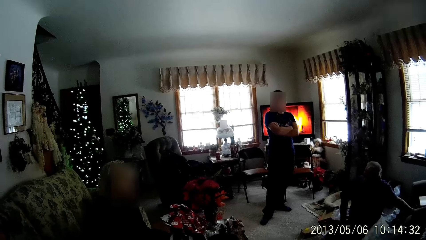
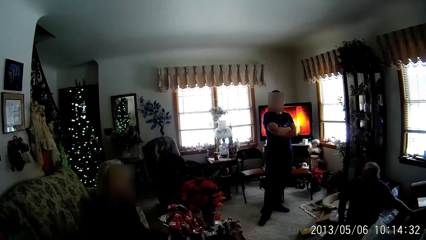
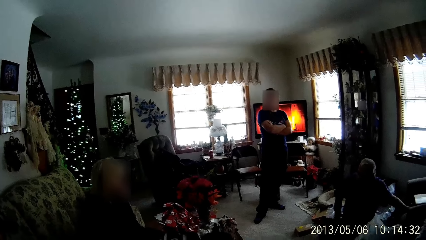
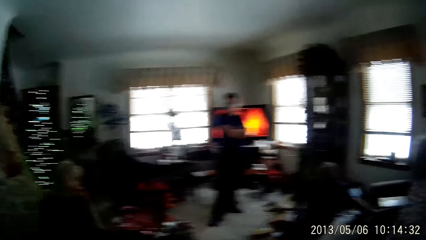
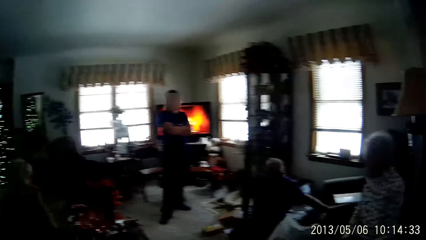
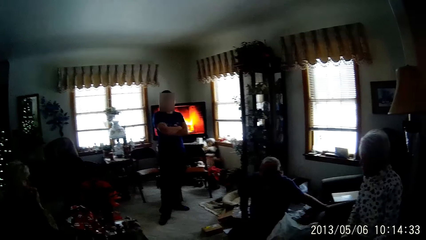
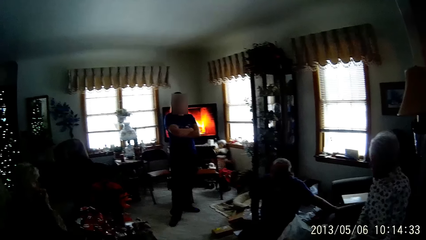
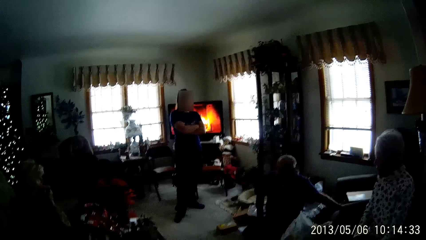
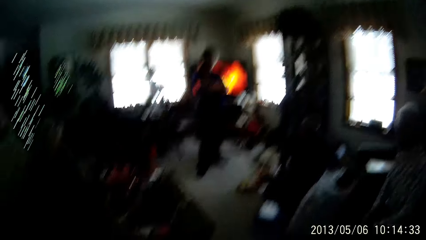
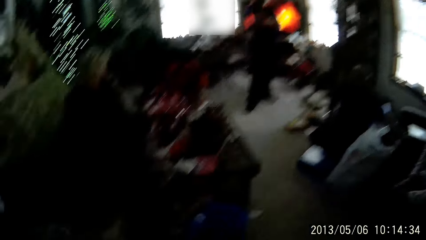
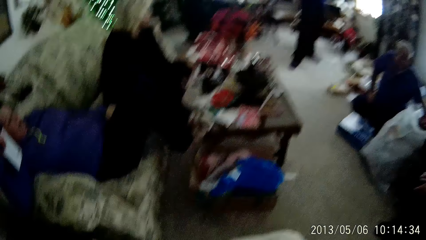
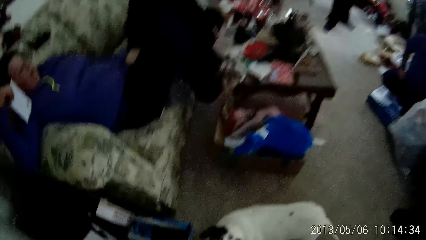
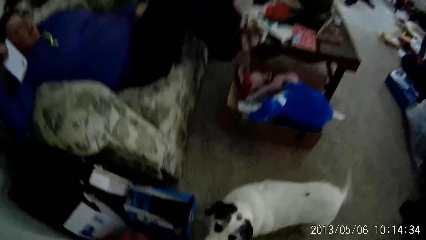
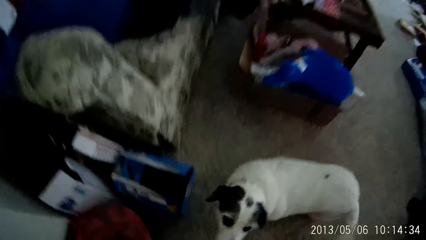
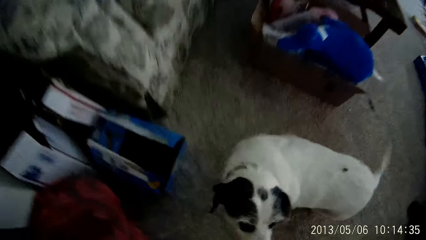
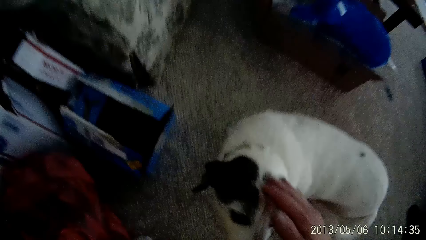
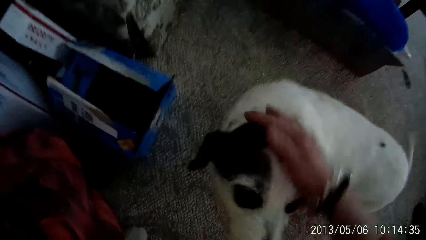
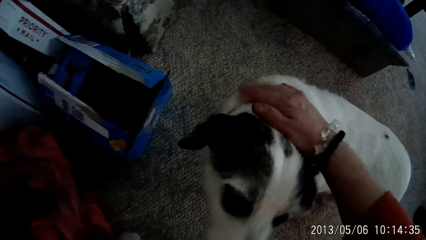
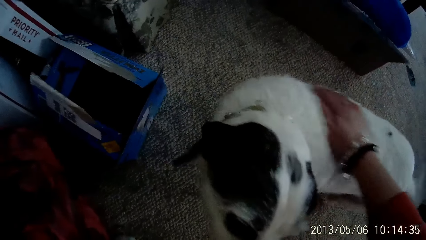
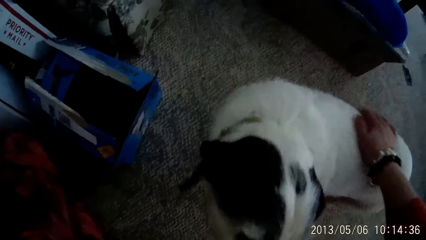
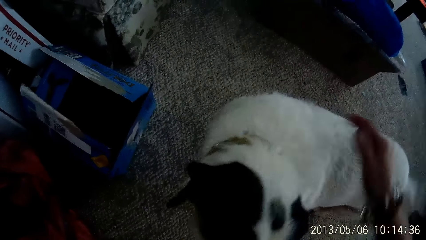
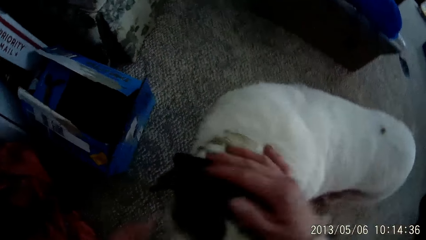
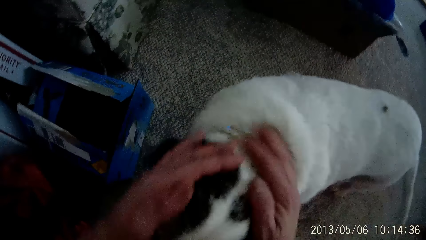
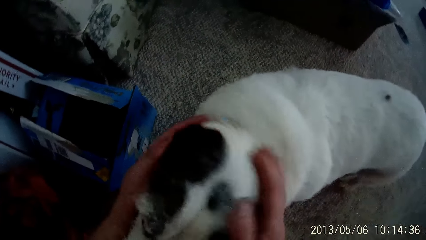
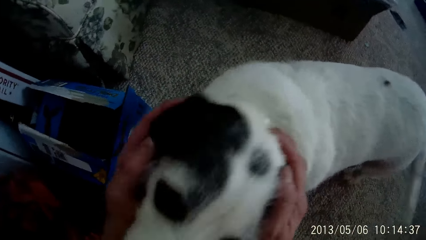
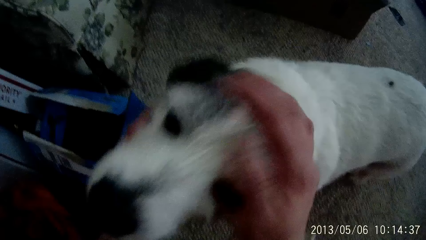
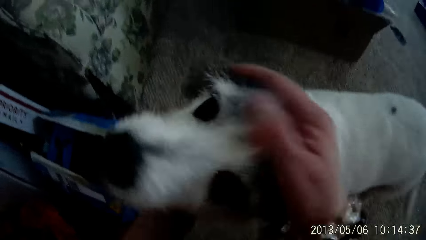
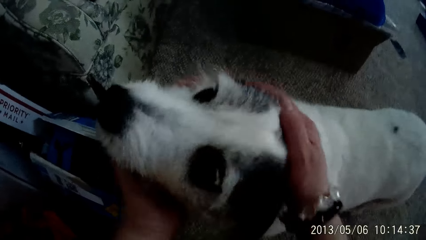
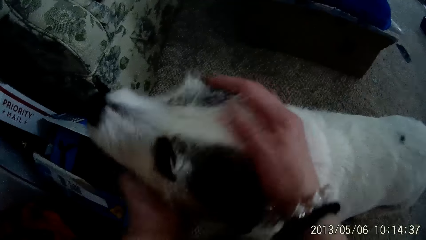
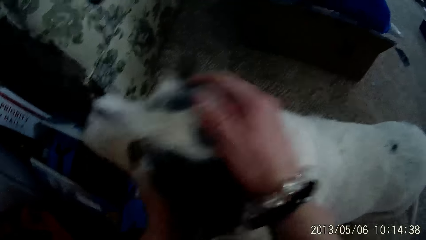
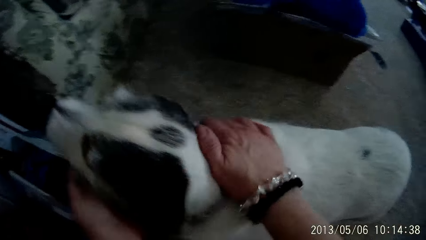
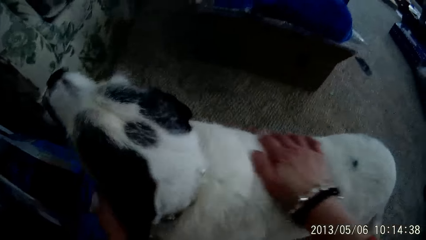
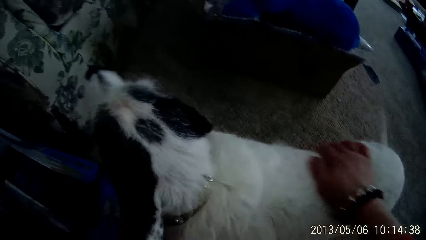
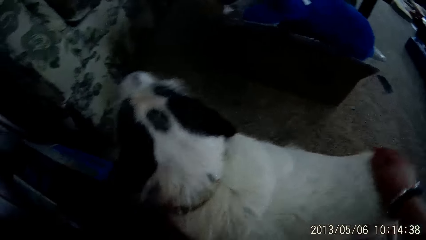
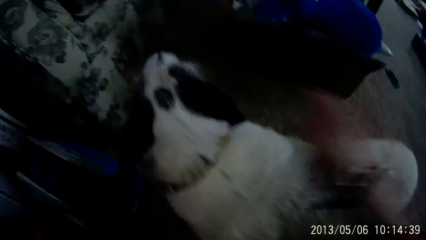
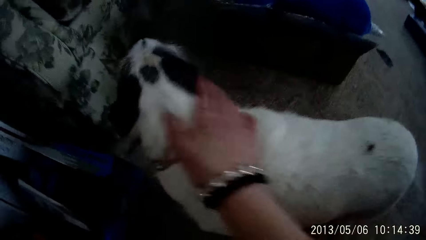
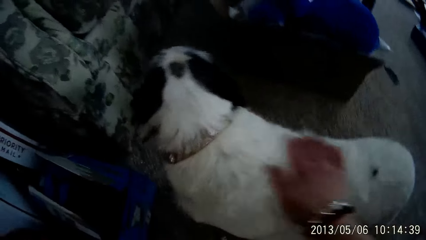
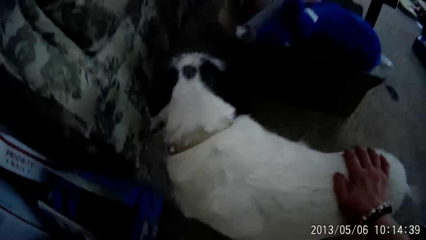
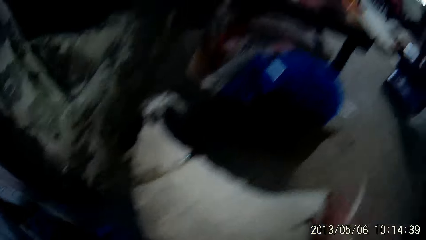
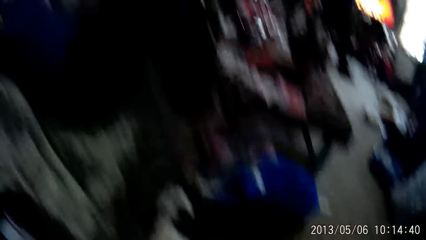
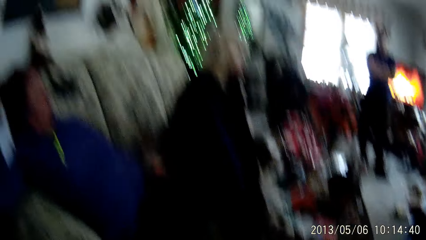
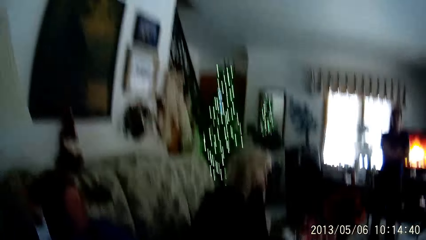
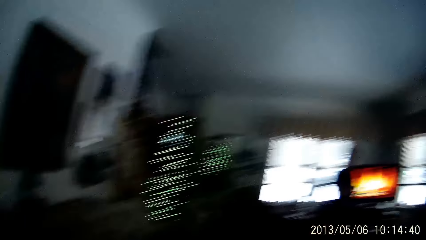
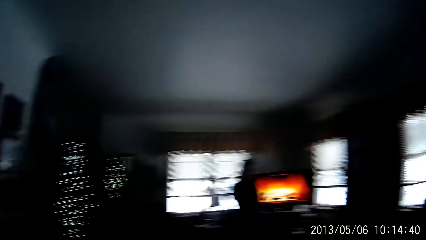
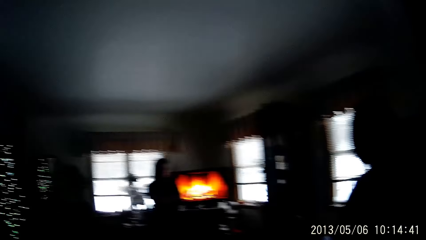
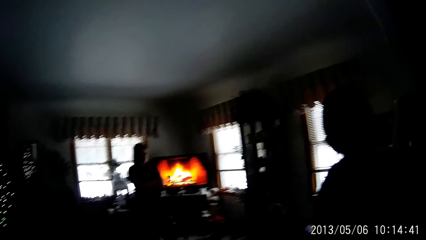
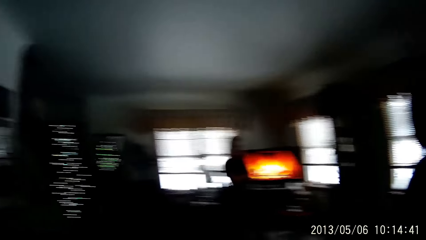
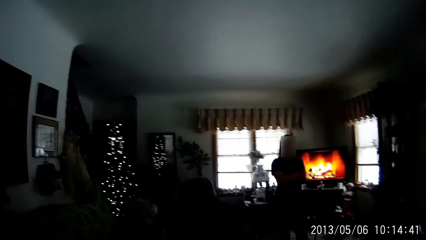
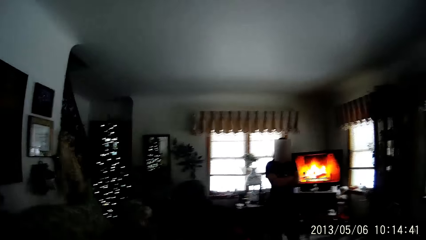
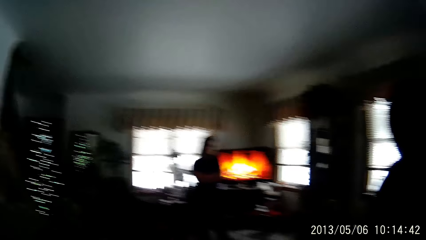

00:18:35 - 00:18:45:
The camera wearer pets a dog with her right hand. She pets the dog with both hands.

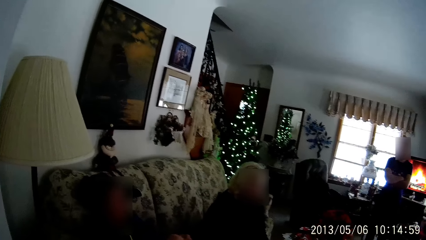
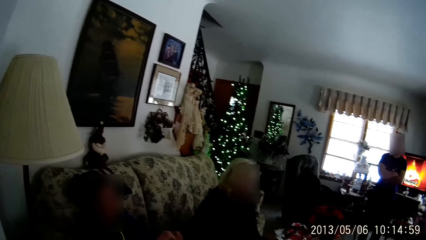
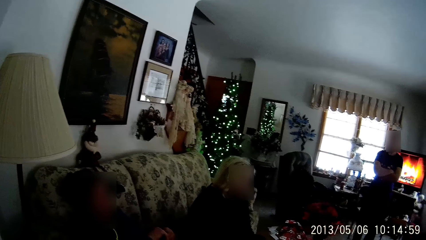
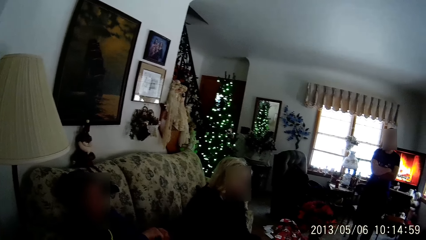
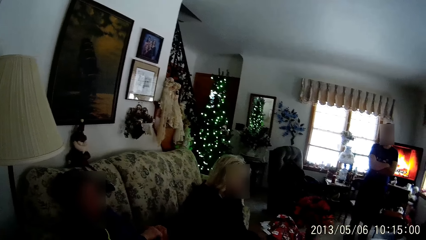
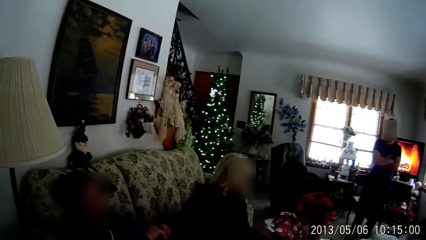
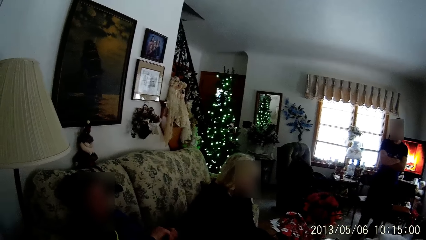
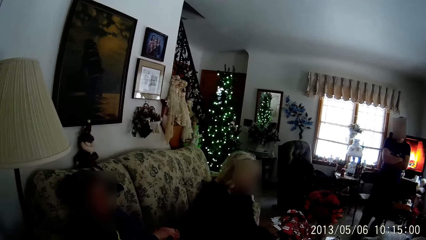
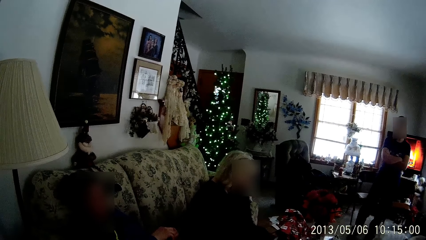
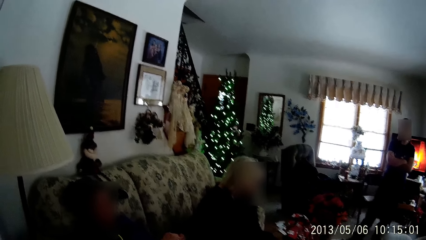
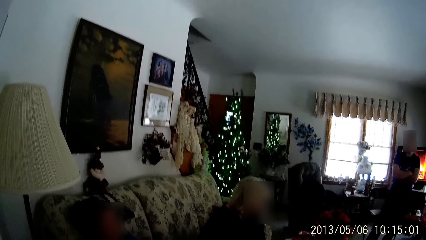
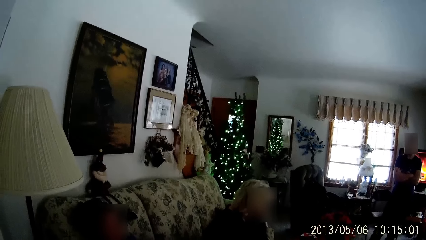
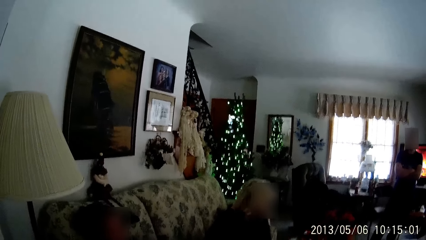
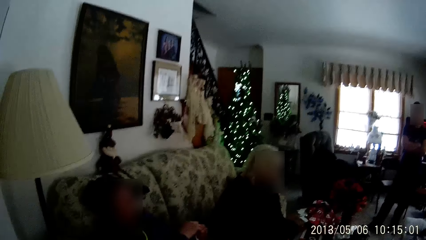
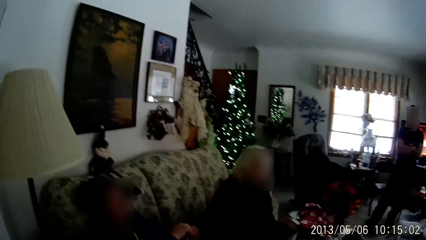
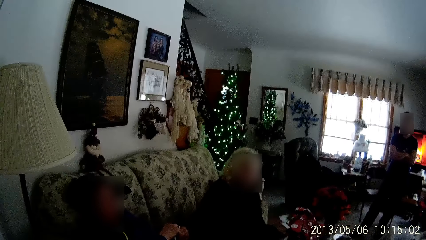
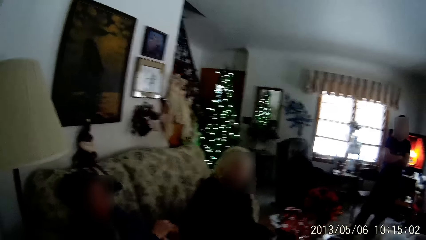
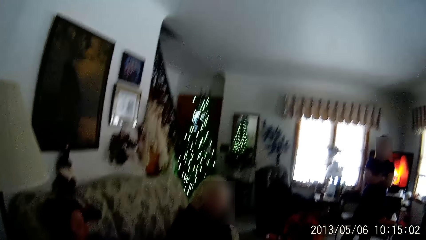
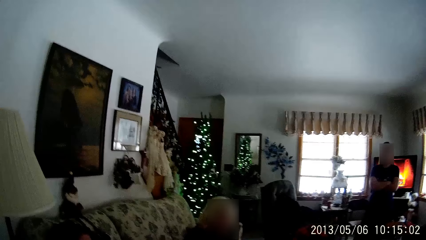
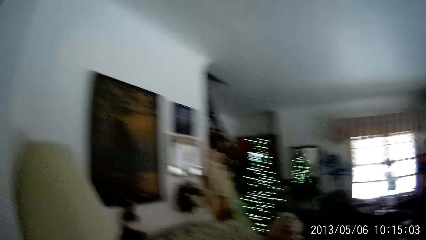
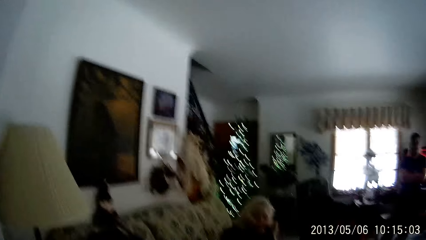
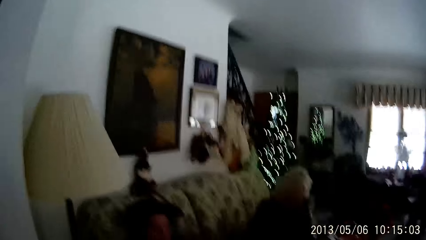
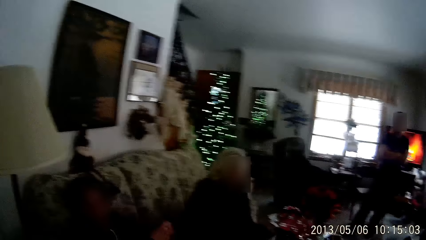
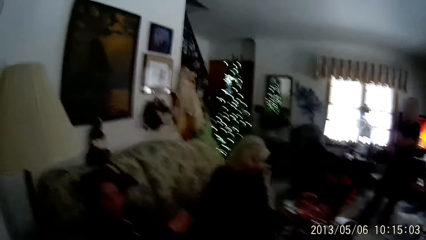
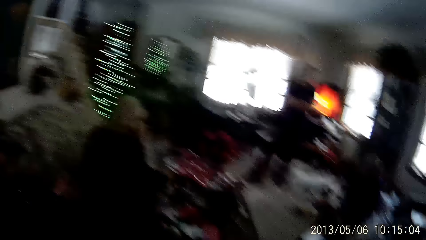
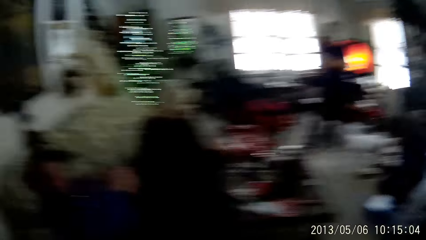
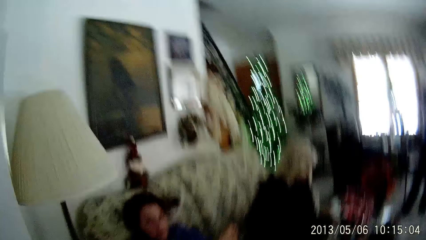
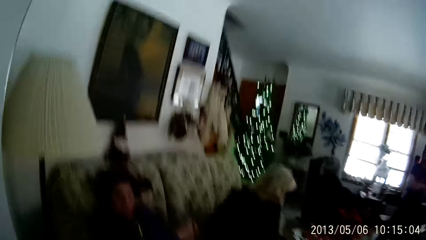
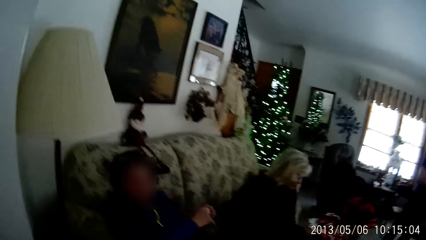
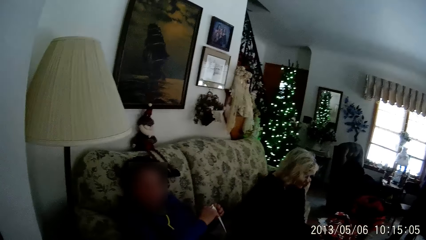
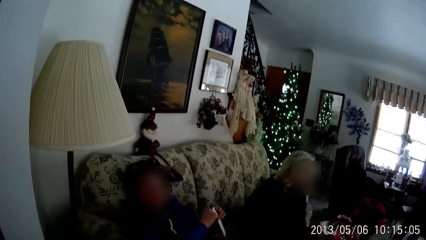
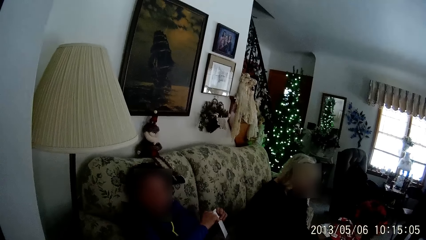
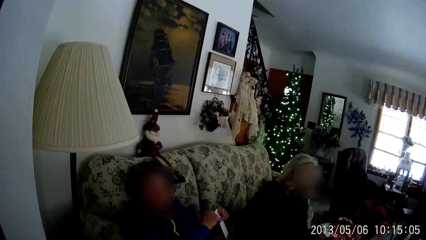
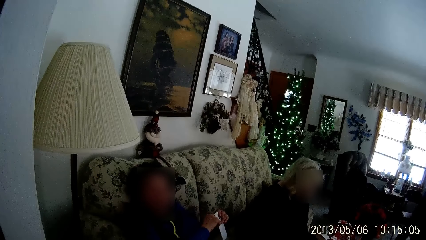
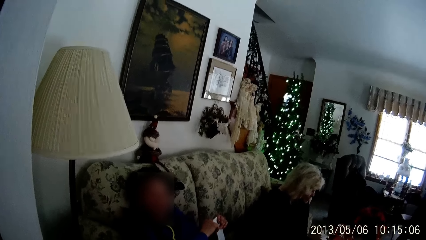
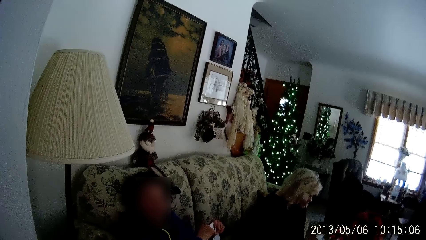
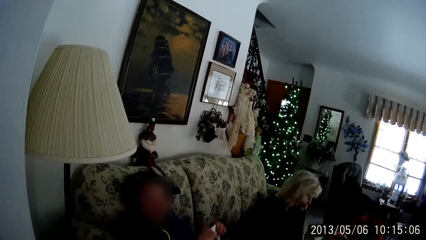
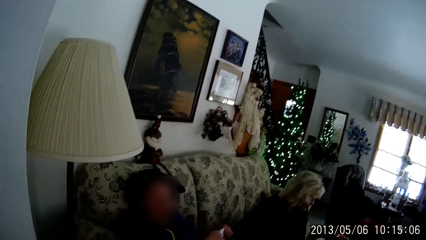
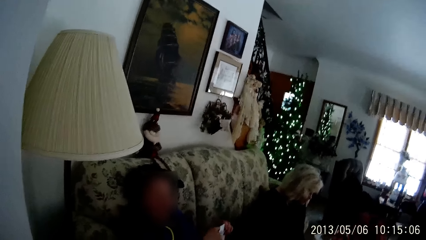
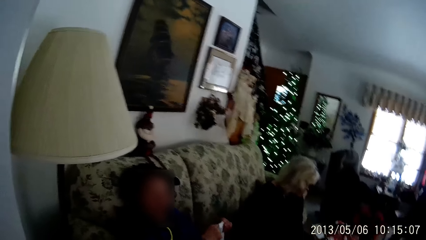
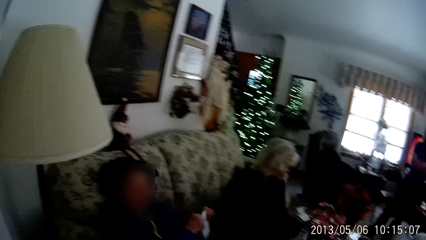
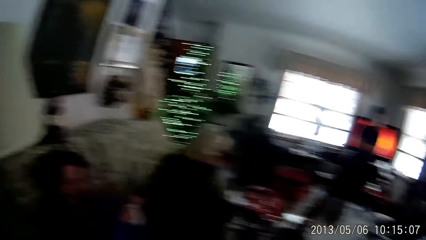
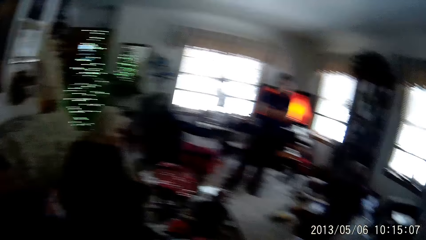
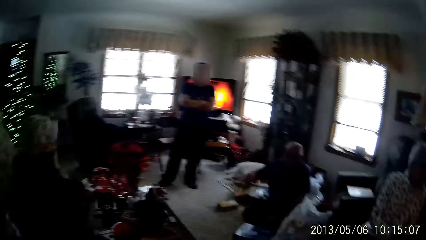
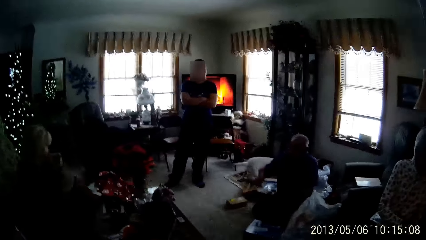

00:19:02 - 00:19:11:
The camera wearer looks at the seat.
